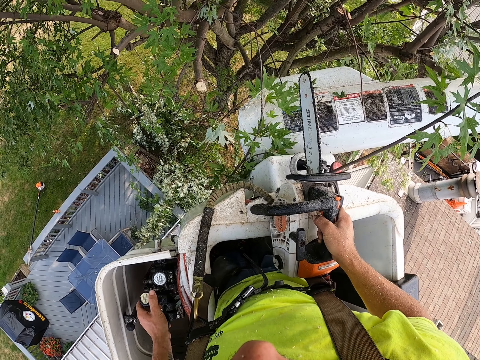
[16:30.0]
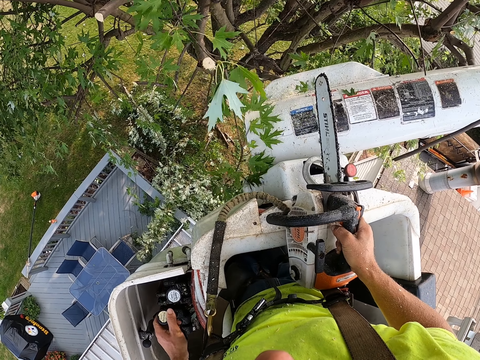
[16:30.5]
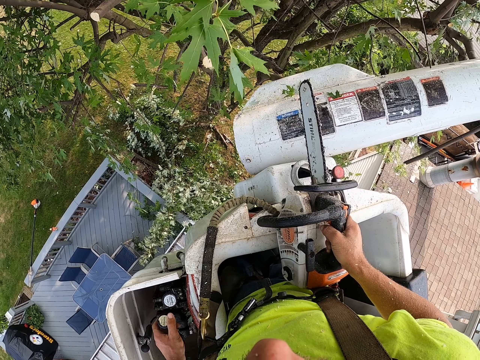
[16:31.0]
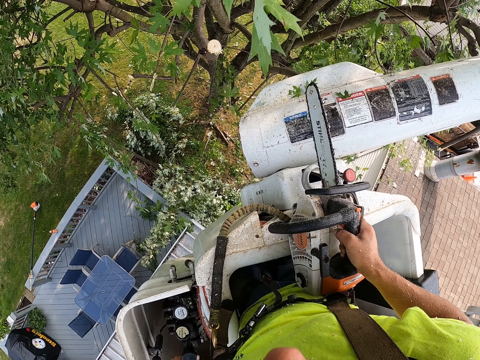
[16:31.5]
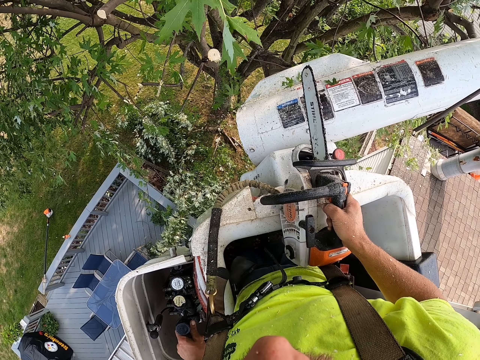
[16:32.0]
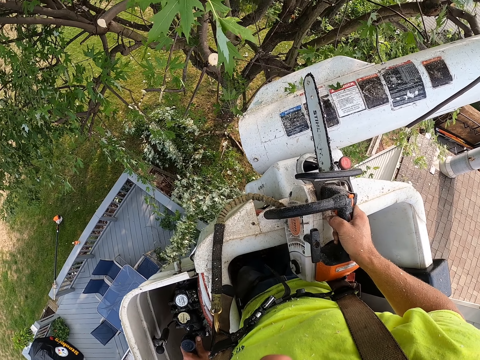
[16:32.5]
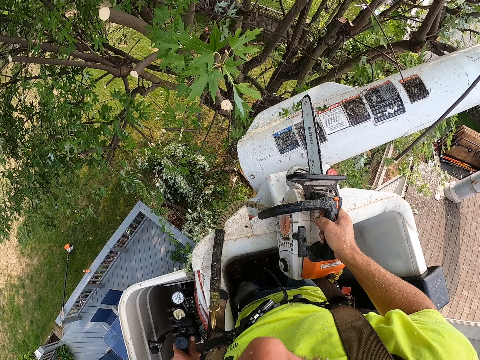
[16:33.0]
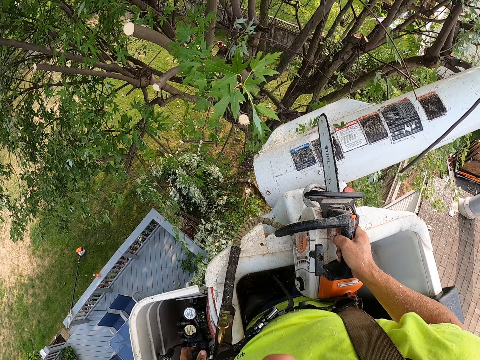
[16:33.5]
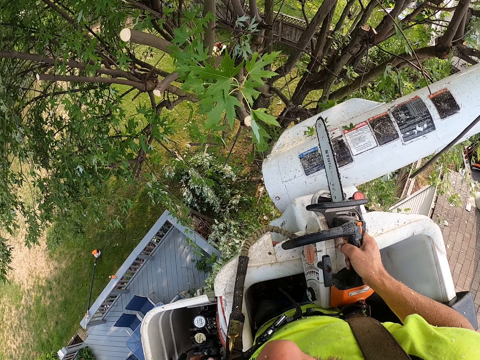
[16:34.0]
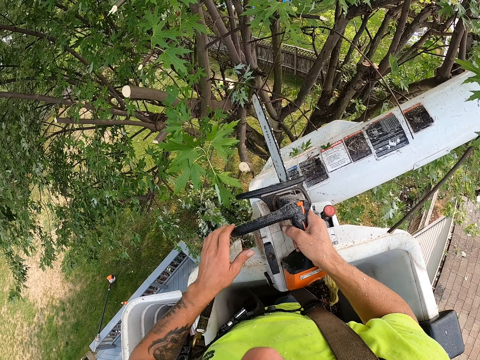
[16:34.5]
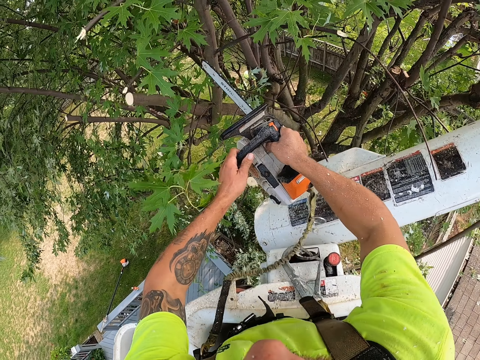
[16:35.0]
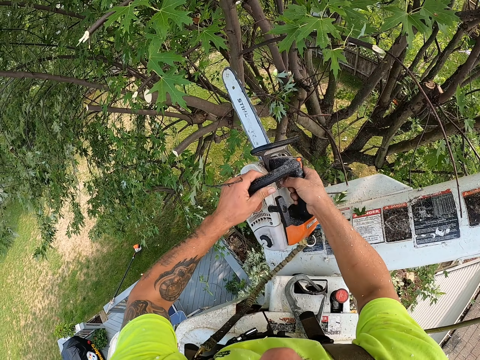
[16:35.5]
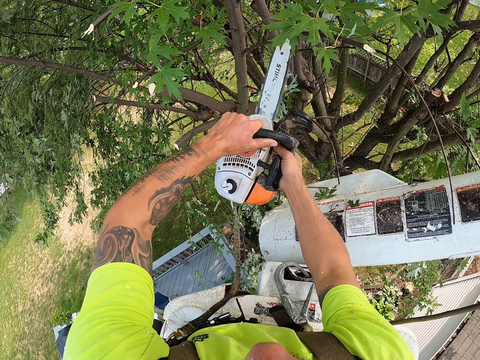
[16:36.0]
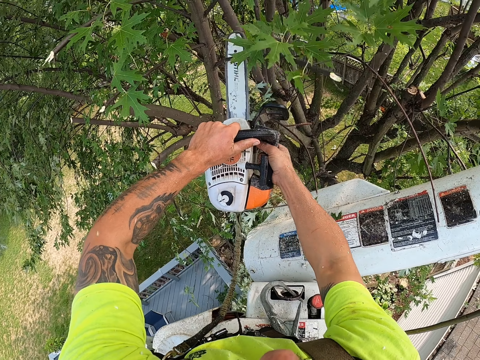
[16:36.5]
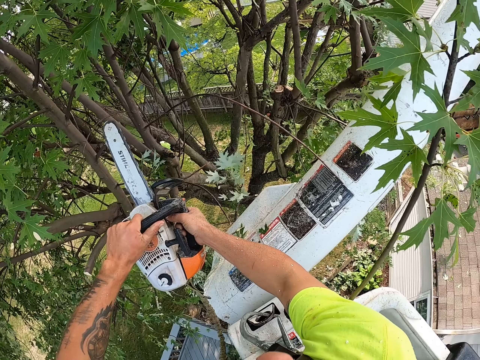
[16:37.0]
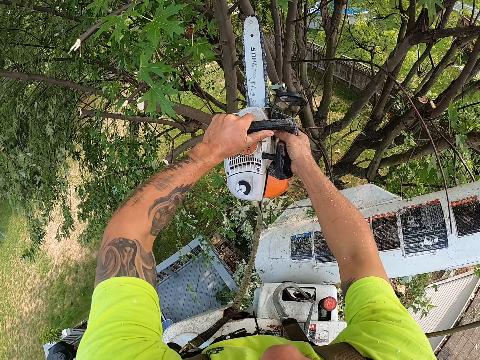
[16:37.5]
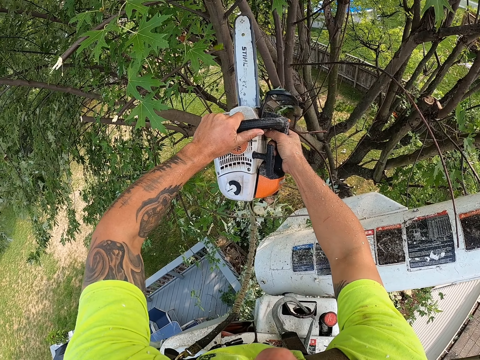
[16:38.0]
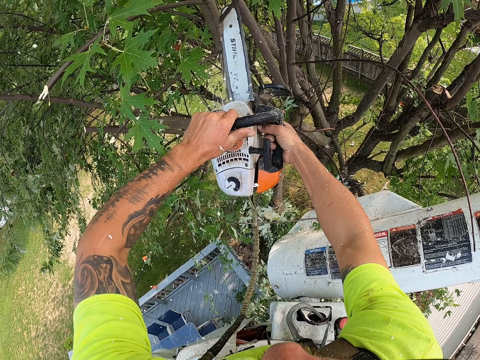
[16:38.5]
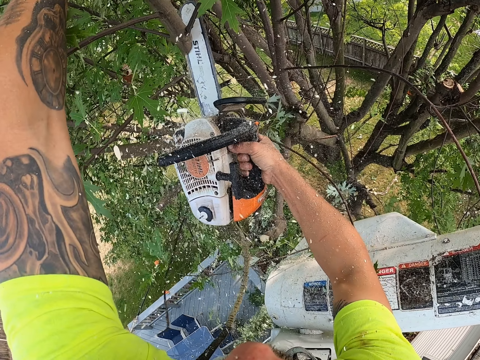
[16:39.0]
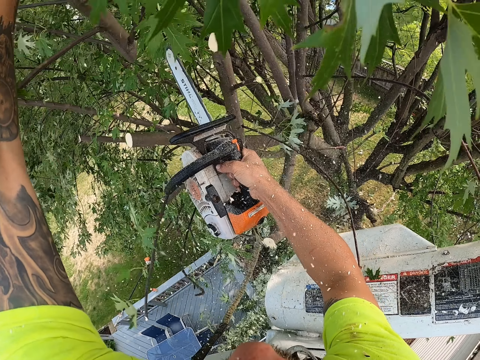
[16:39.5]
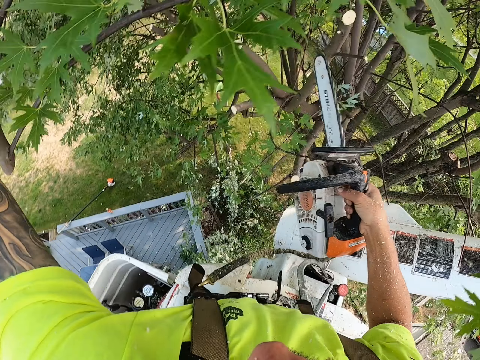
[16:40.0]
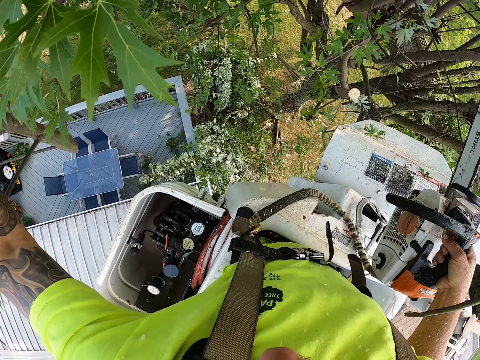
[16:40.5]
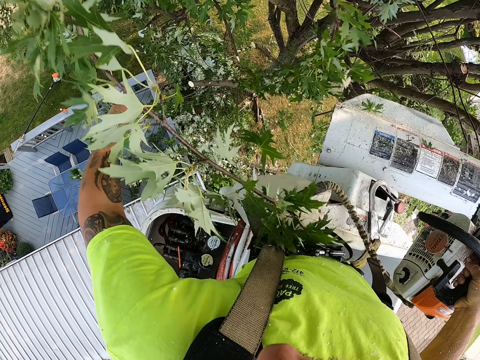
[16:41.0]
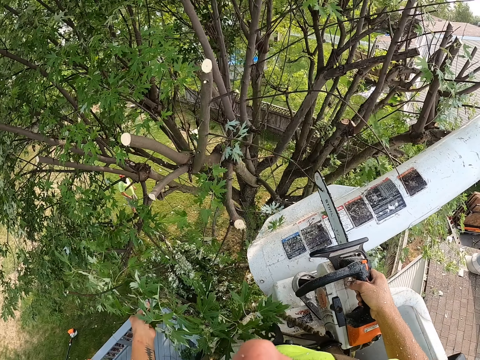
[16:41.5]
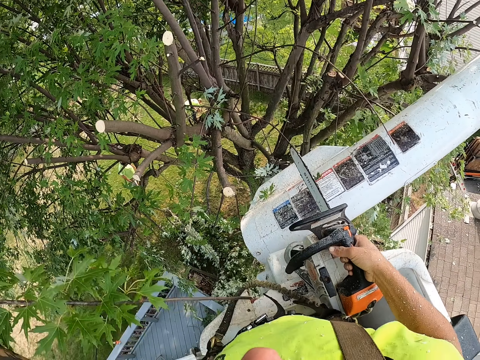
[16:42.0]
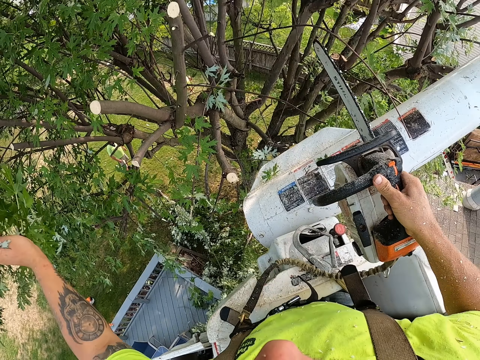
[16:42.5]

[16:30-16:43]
The camera wearer holds the chainsaw with both hands. He cuts a branch from the tree with the chainsaw with both hands. He cuts a branch from the tree with the chainsaw with both hands repeatedly. He holds the branch with his left hand. He throws the branch on the grass with his left hand.

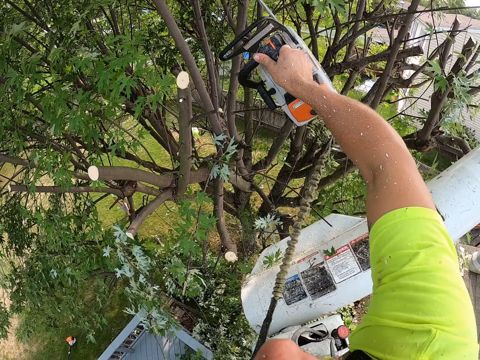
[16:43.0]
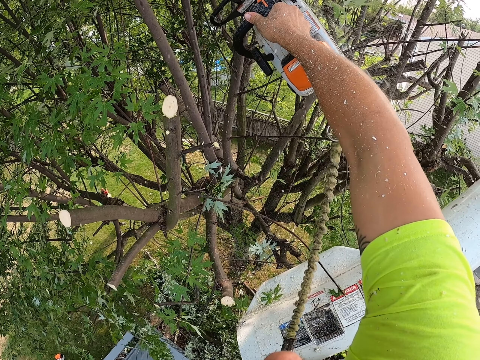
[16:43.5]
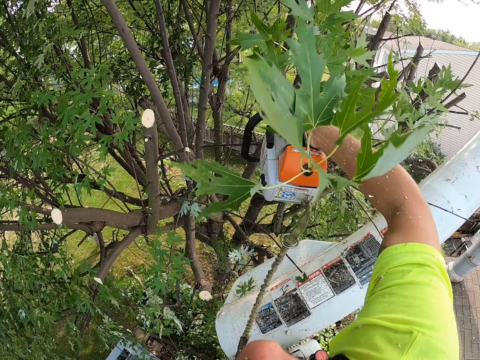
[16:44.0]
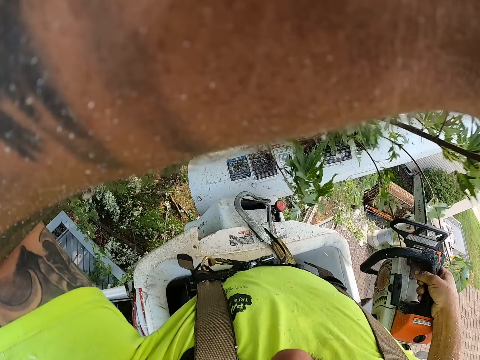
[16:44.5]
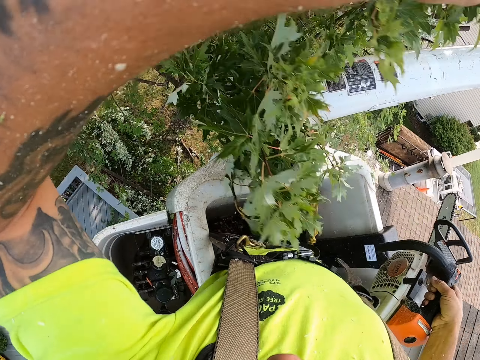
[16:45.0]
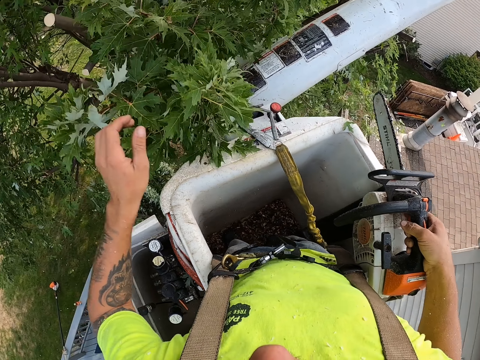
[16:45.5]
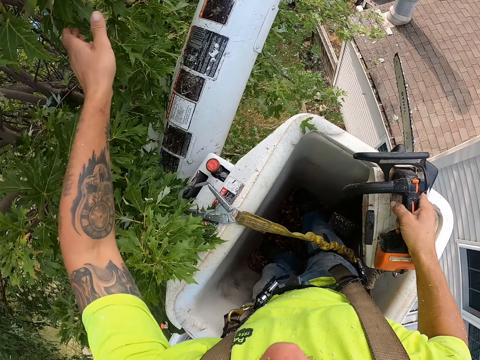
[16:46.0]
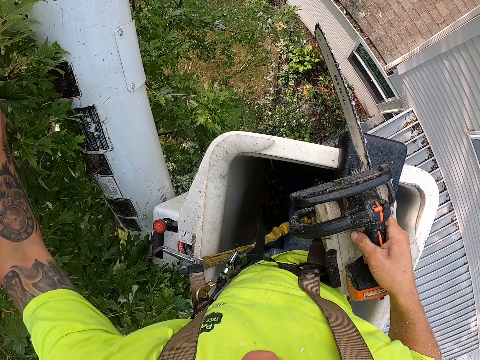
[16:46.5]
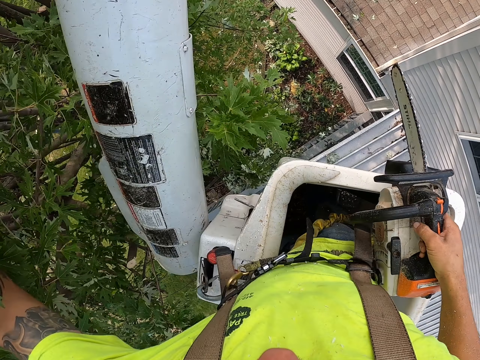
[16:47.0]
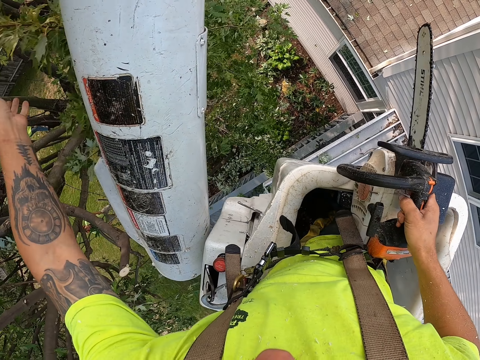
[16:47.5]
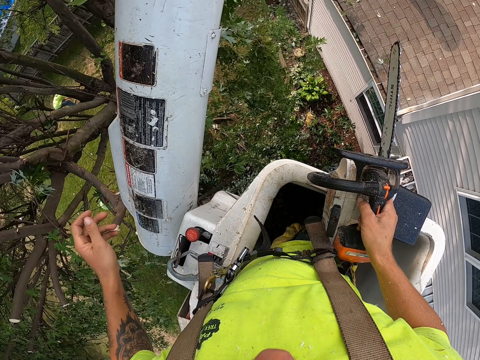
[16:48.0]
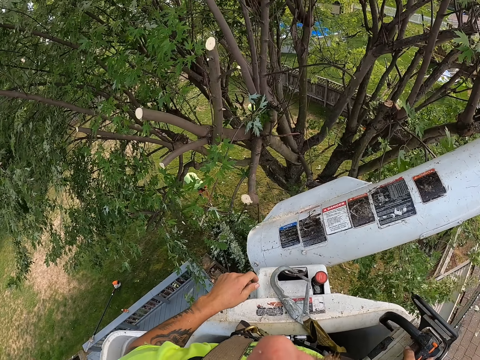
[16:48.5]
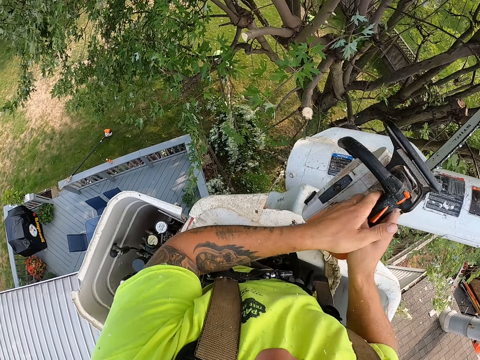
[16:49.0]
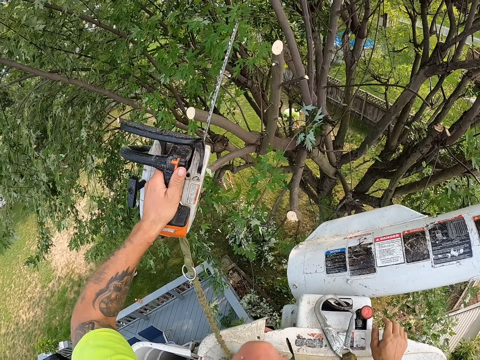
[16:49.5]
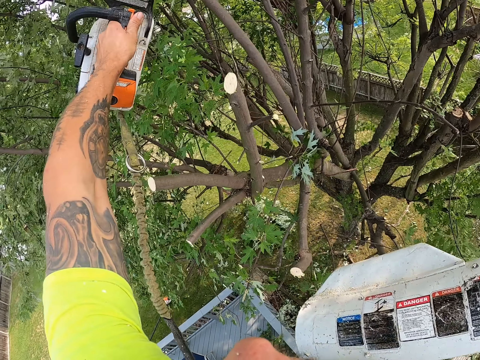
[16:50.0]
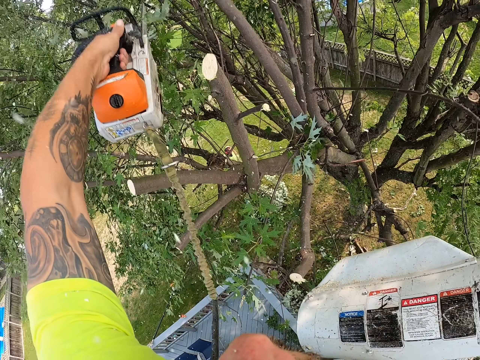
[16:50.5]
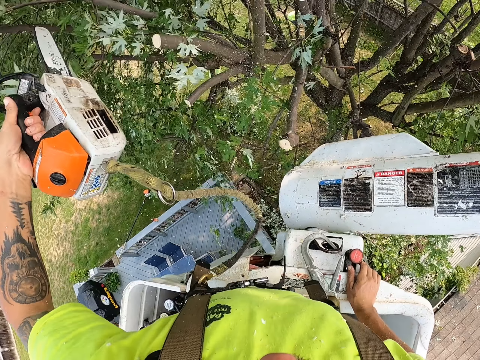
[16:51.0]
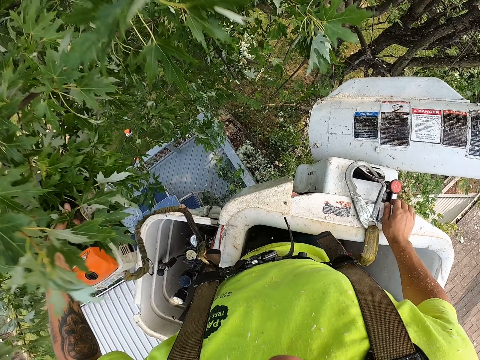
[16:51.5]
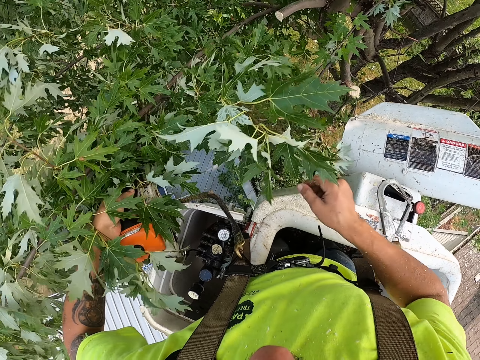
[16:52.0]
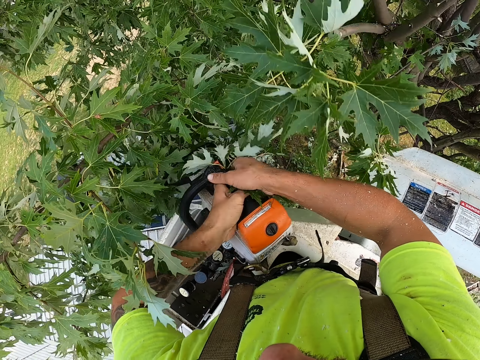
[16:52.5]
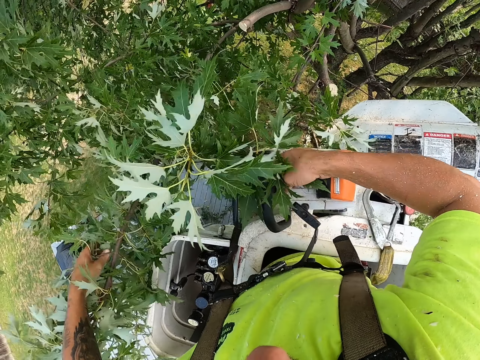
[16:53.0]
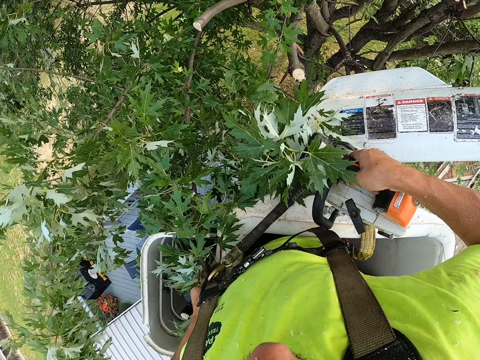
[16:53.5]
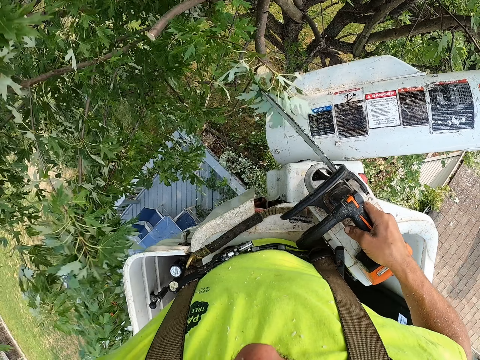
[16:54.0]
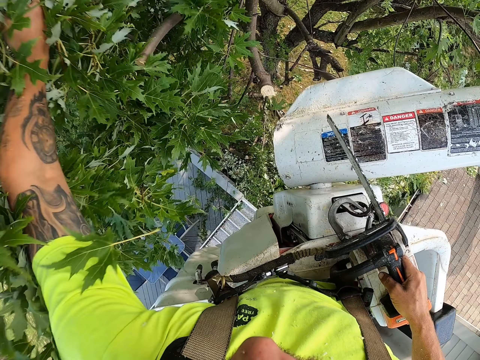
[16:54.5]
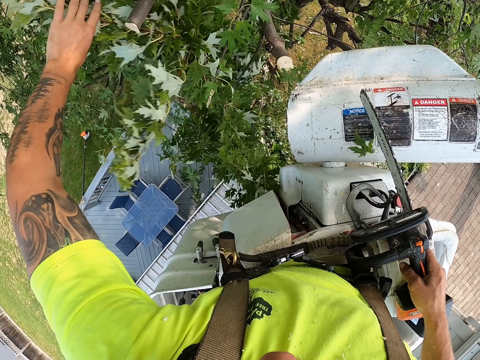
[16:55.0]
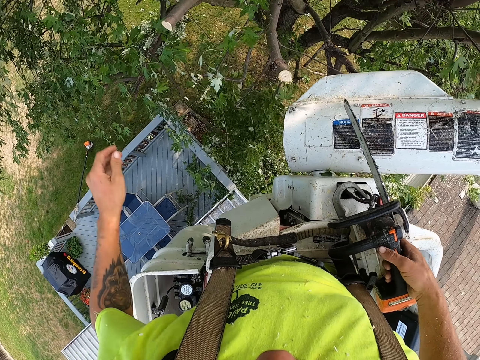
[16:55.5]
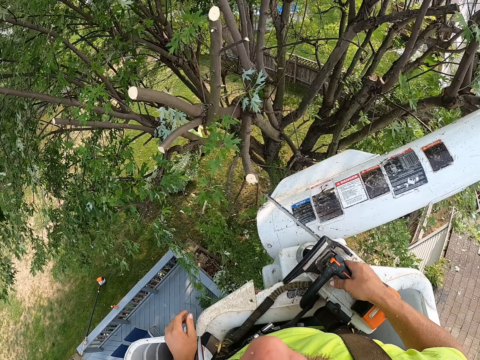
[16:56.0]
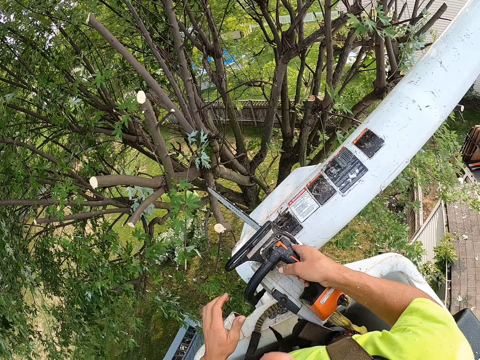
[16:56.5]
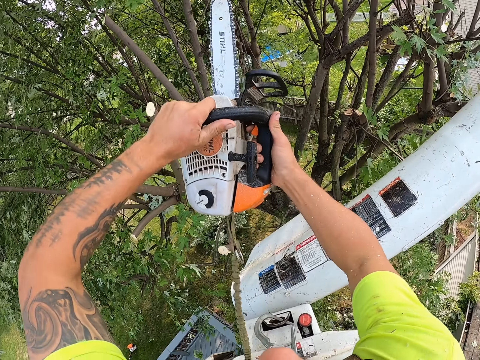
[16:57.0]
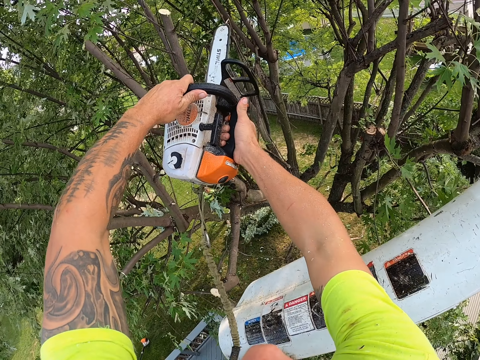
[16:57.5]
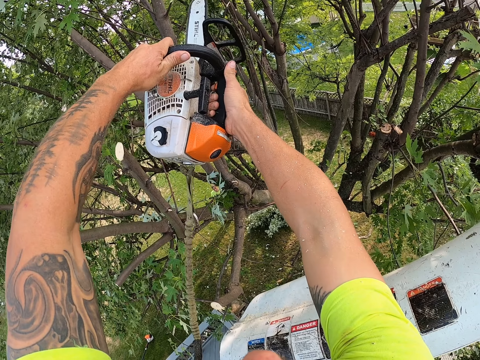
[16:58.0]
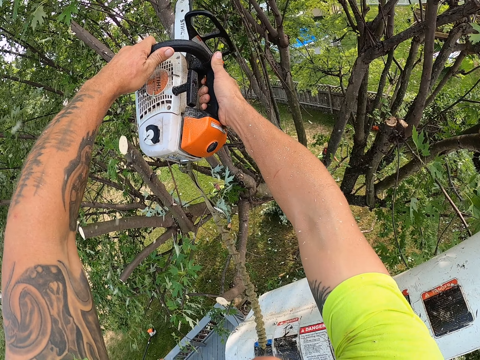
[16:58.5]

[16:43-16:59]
The camera wearer throws a branch on the grass with his left hand. He cuts a branch or twig from the tree with the chainsaw with his right hand. He touches his head with his left hand. He drops the twig. He shakes a branch with his left hand. He passes the chainsaw from his right hand to his left hand. He cuts a branch from the tree with the chainsaw with his left hand. He passes the chainsaw from his left hand to his right hand, pulls the branch from the tree with his left hand, and throws the branch on the grass with his left hand. He holds the chainsaw with both hands. He cuts a branch from the tree with the chainsaw with both hands.
